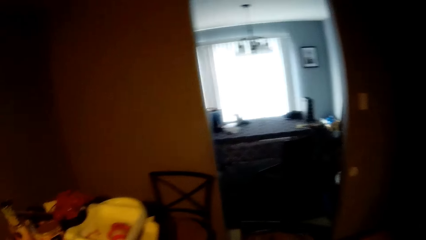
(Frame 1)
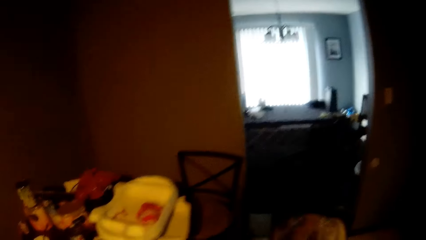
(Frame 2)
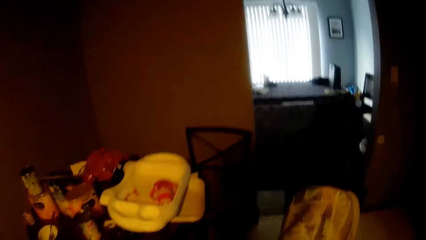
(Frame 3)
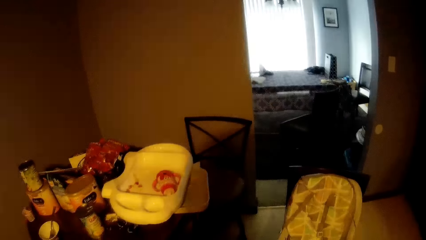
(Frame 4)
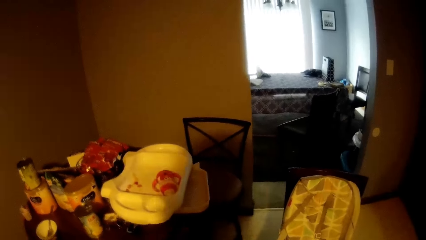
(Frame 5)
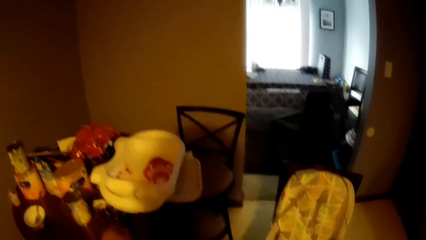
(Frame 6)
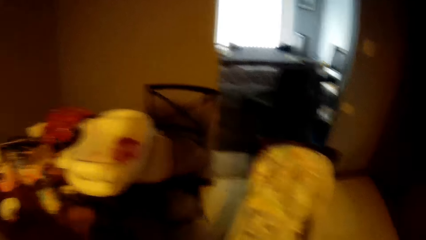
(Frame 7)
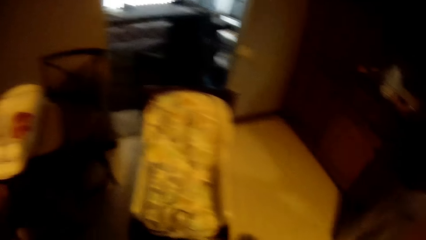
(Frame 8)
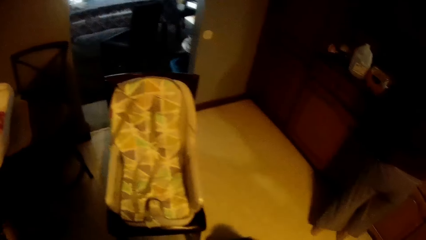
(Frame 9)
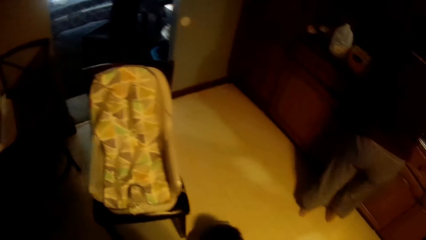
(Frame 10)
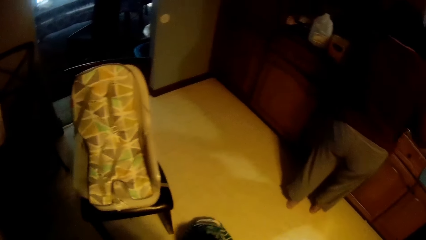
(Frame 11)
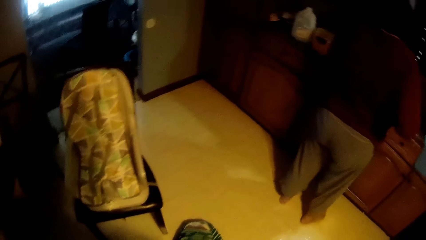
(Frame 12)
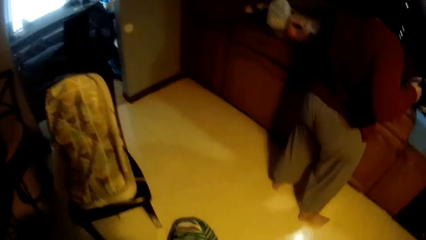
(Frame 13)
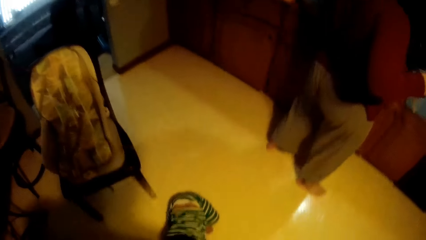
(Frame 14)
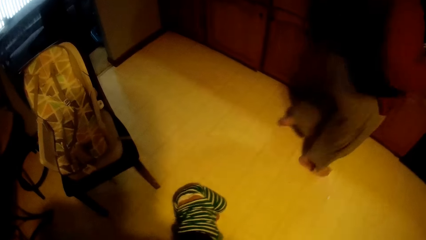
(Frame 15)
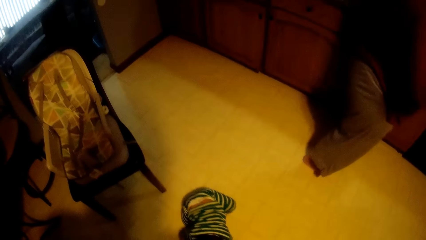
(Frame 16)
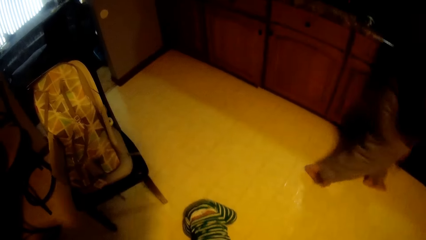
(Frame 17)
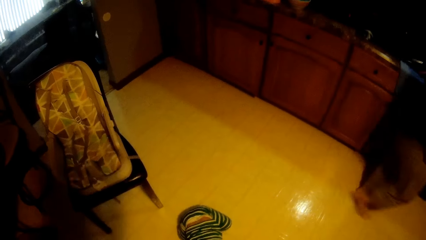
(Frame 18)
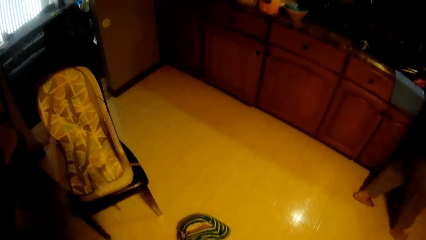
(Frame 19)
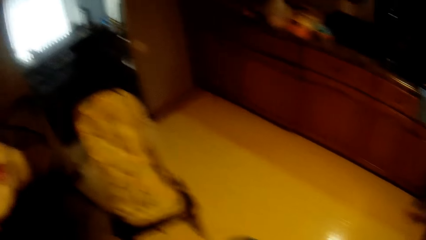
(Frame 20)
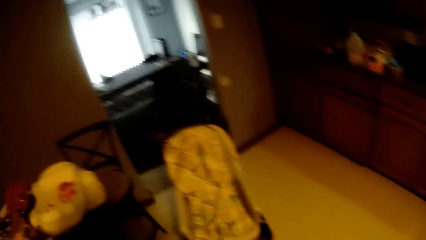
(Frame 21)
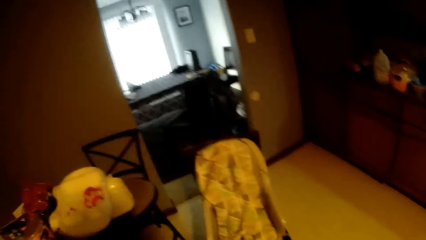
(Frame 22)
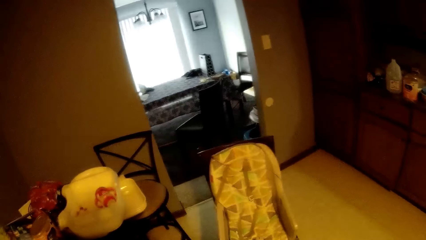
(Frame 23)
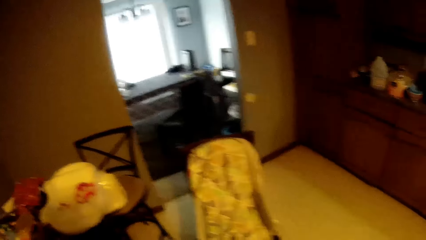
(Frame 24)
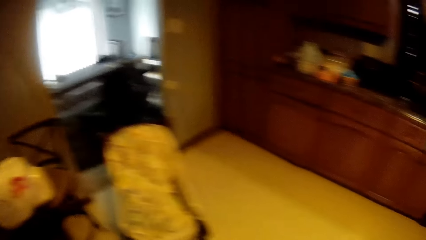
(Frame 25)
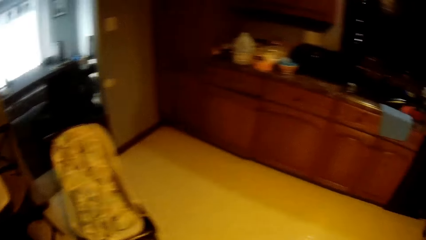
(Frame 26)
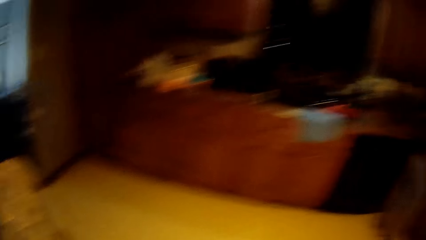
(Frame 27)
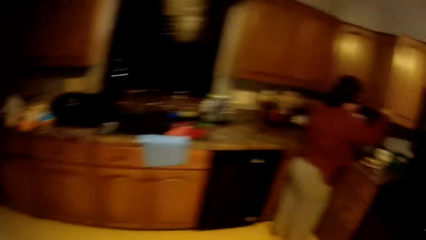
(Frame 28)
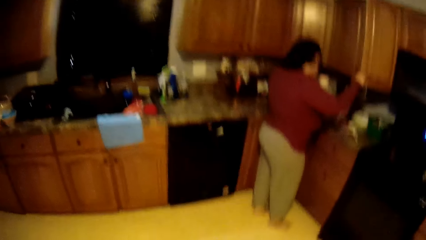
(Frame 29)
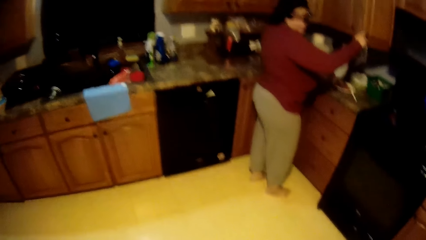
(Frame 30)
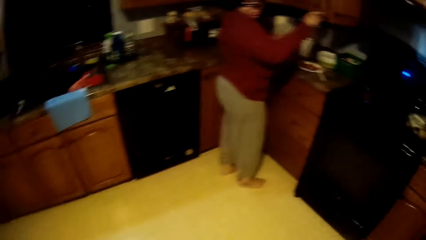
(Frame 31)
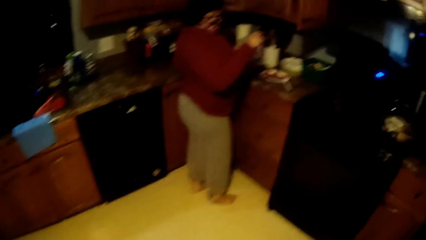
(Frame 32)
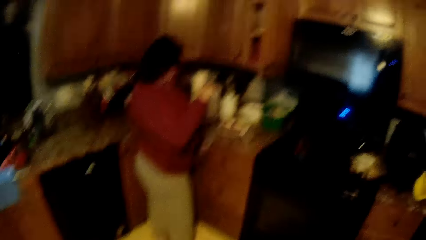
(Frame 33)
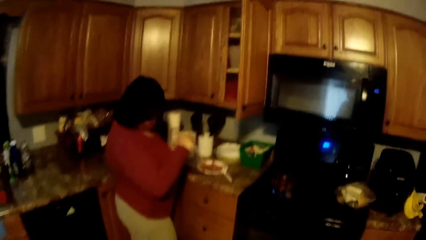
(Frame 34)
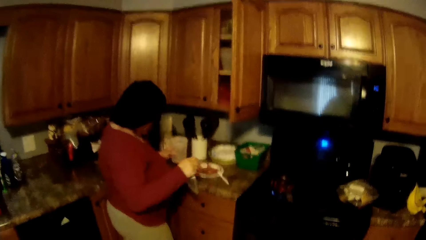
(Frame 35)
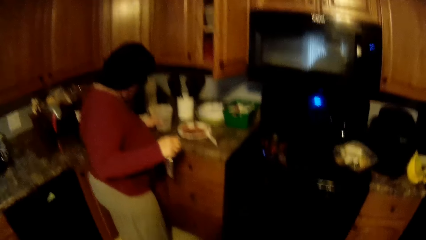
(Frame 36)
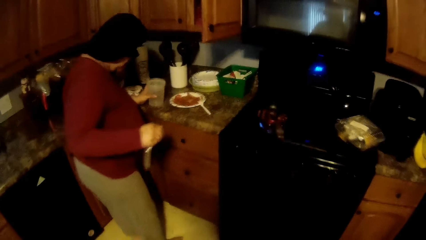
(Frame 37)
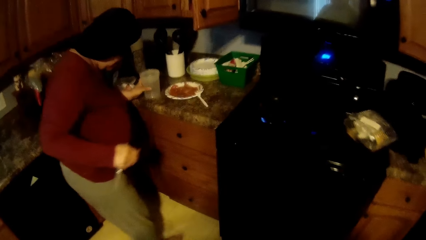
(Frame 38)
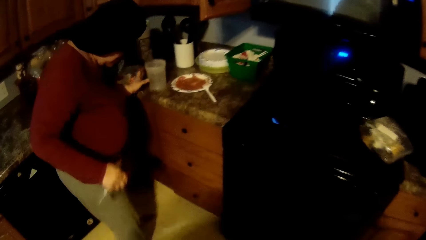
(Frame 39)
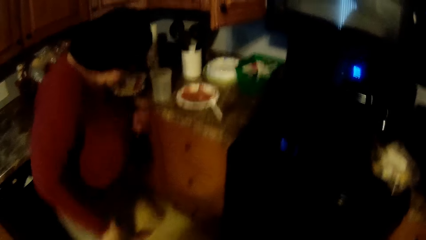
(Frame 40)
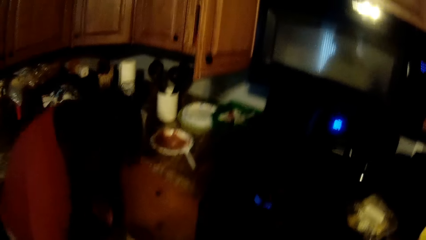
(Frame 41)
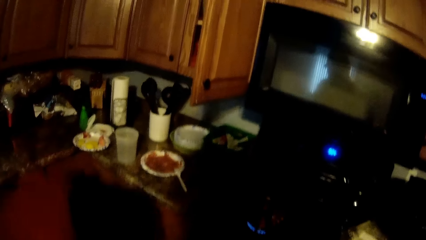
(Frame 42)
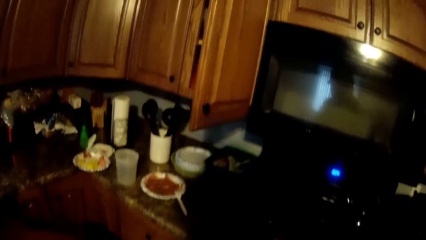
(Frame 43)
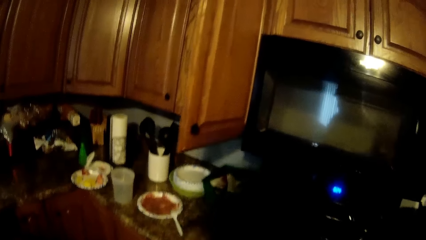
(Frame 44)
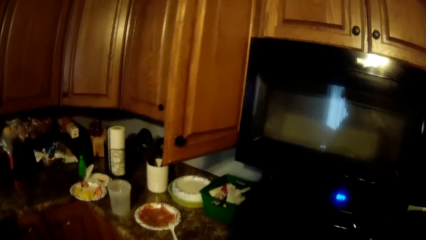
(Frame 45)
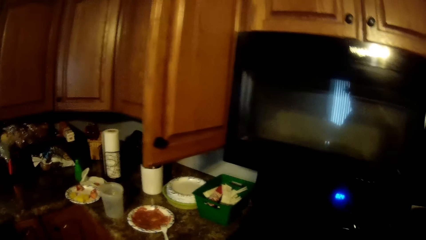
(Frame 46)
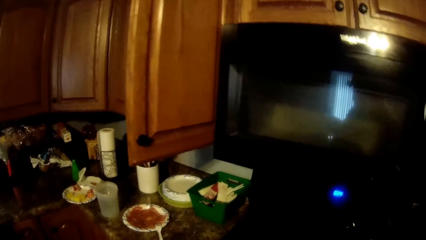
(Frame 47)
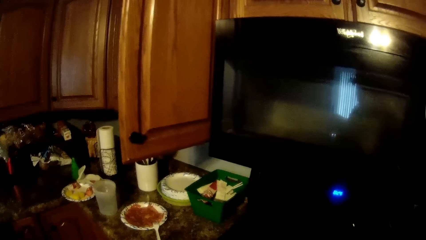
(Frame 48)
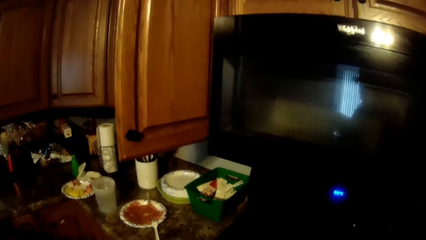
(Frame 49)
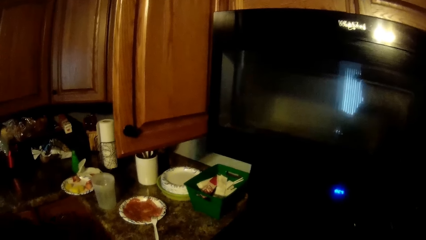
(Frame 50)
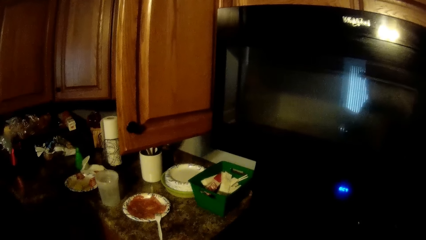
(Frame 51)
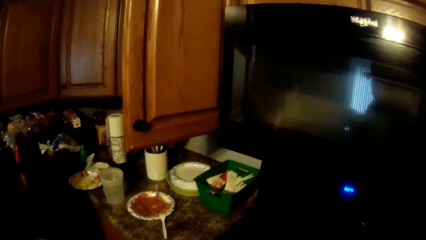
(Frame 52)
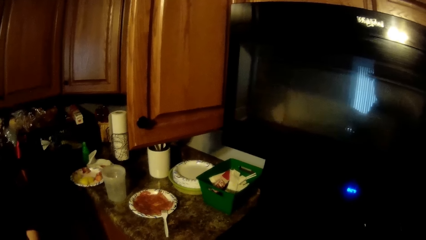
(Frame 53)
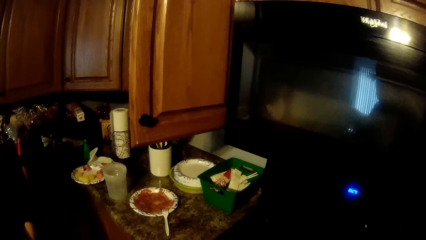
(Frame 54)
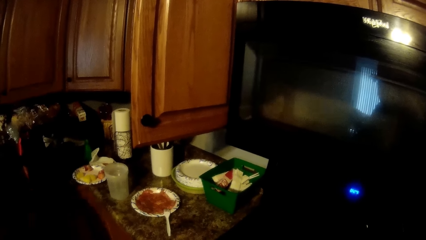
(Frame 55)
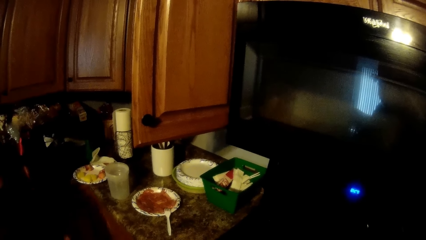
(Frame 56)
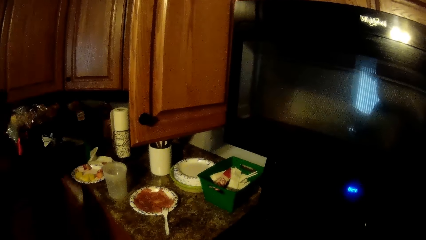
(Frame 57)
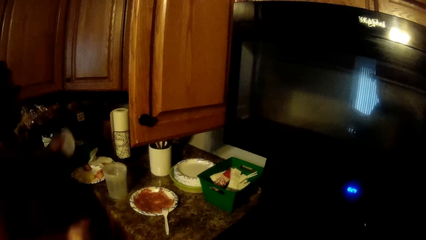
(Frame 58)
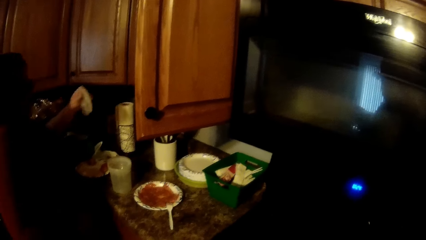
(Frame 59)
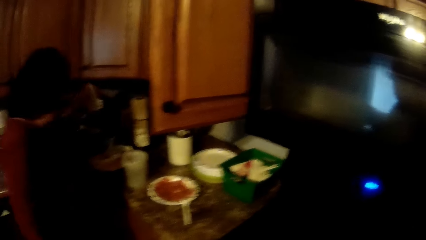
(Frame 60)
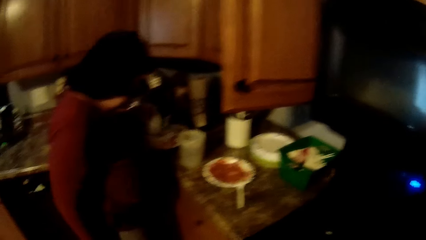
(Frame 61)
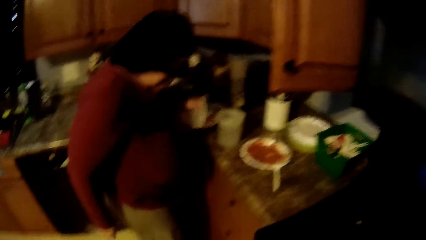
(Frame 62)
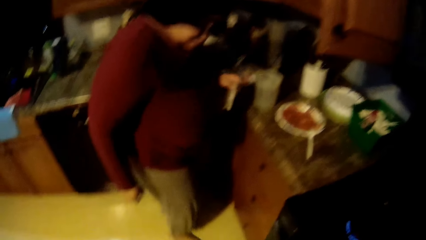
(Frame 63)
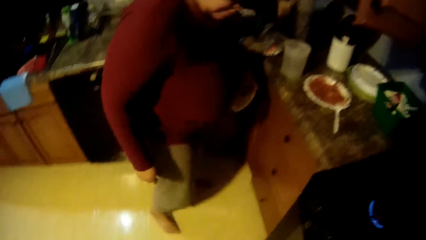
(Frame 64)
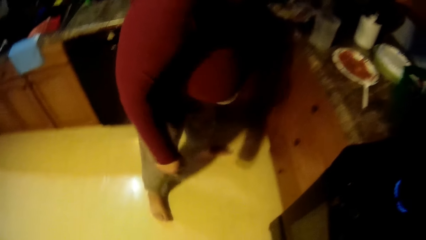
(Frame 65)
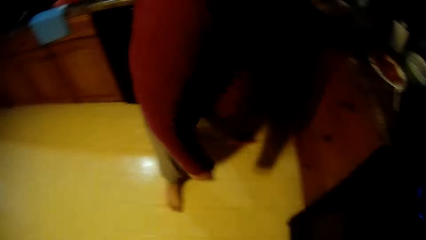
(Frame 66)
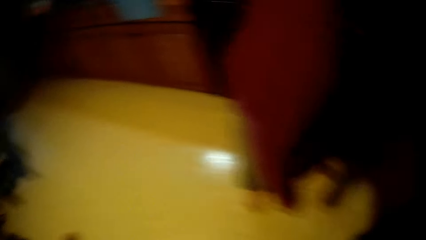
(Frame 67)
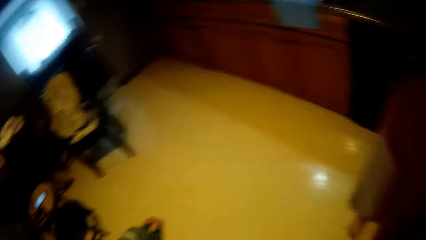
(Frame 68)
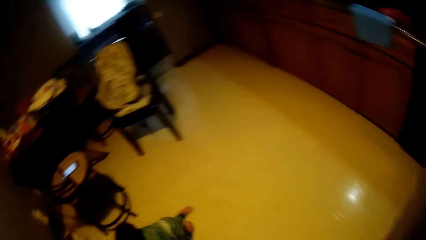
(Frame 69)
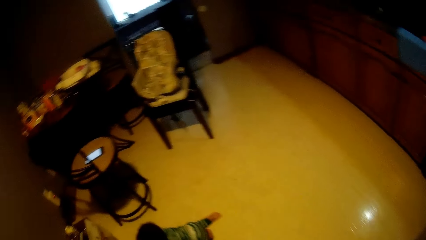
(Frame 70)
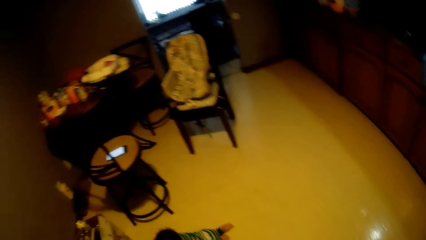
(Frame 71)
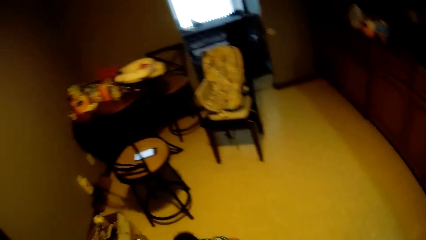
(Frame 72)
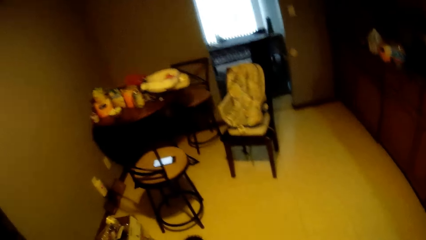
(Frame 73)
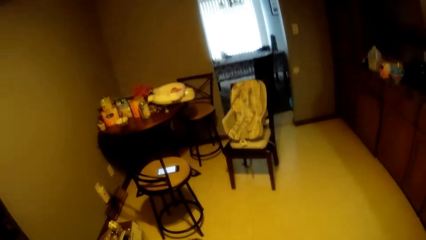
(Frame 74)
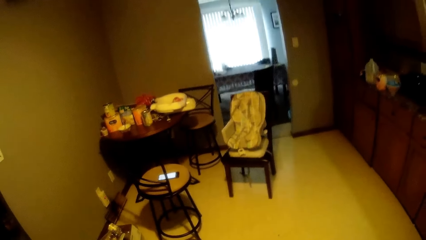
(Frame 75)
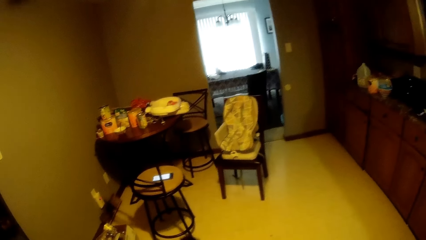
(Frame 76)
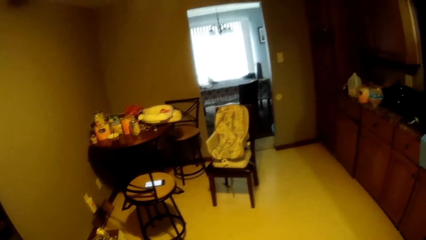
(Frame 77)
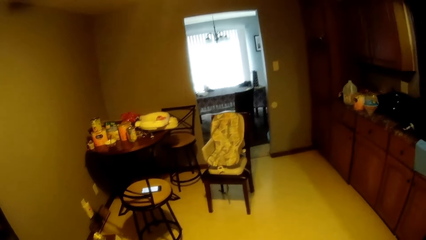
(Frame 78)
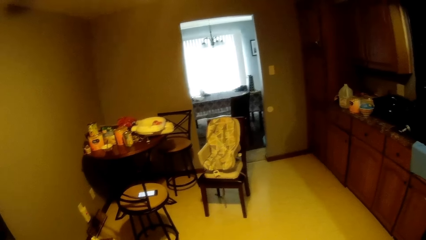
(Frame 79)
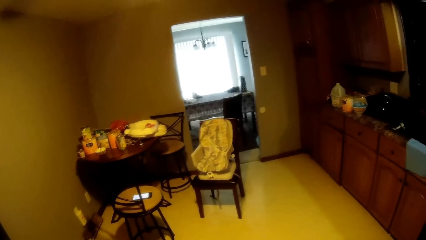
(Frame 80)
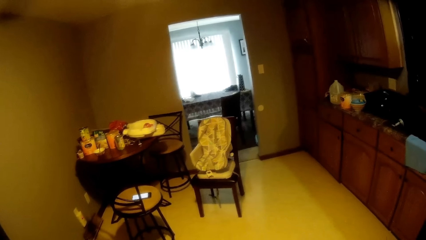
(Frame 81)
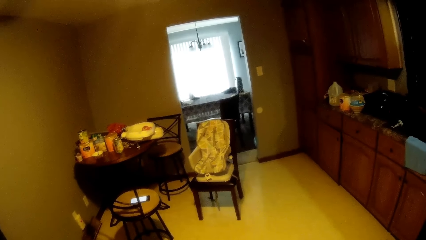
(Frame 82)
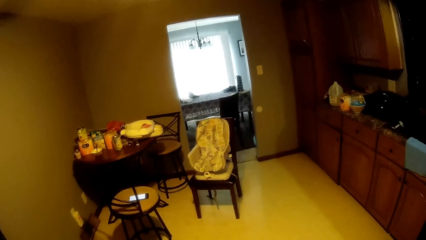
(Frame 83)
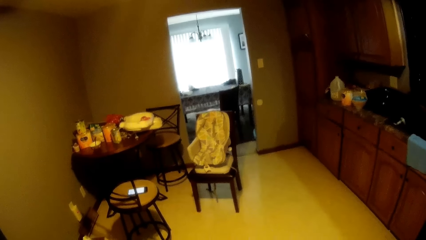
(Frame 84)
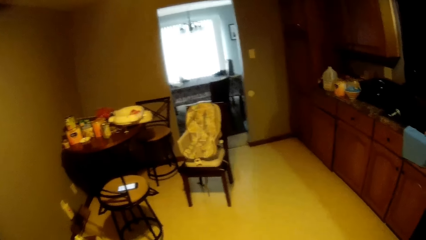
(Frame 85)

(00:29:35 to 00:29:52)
The camera wearer looks around. They look down. They turn around. They look around repeatedly. The woman drops a cover in her left hand. The camera wearer turns around. They look around repeatedly. They walk around repeatedly.
